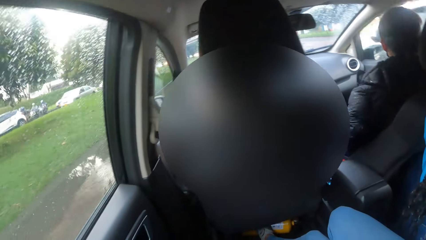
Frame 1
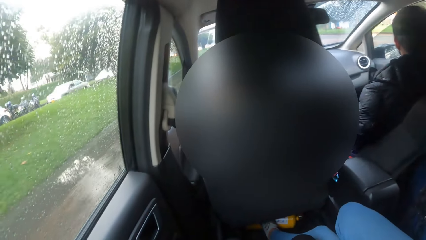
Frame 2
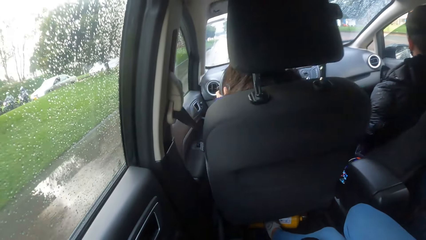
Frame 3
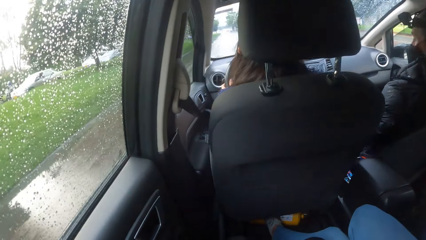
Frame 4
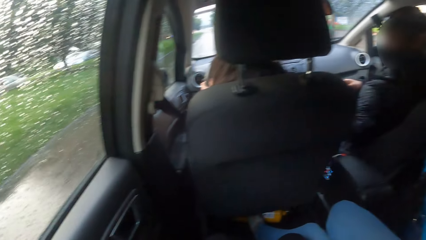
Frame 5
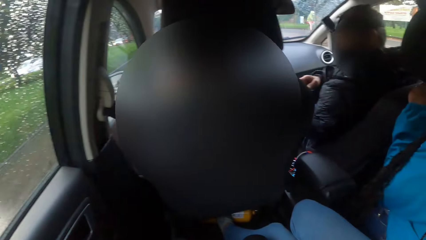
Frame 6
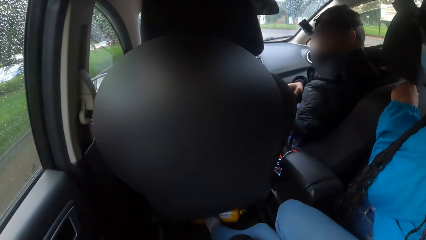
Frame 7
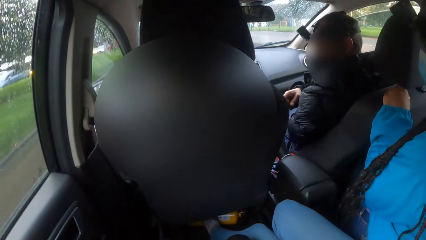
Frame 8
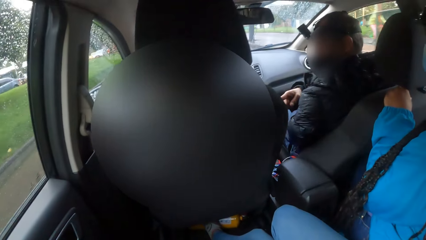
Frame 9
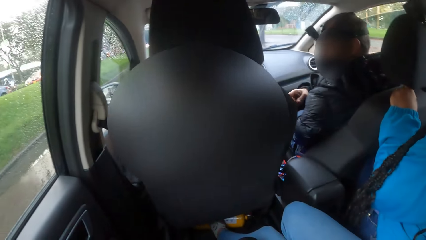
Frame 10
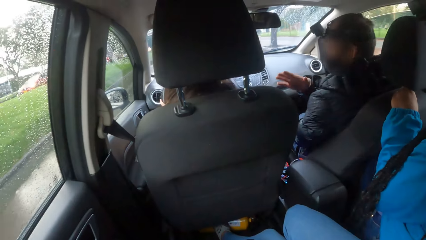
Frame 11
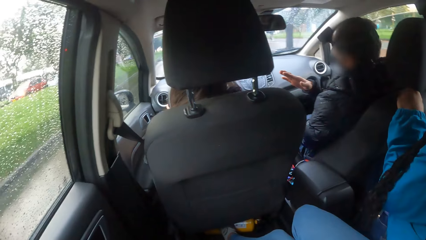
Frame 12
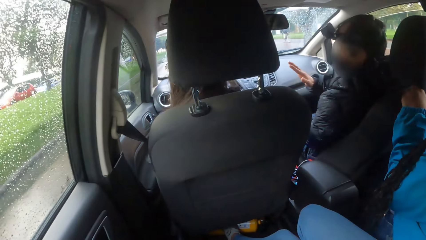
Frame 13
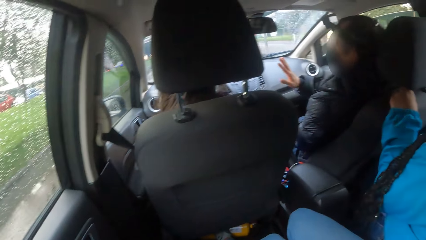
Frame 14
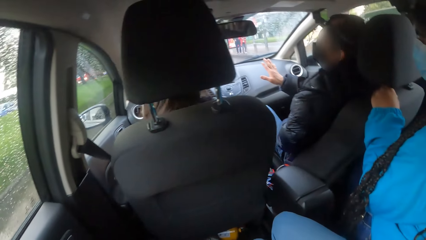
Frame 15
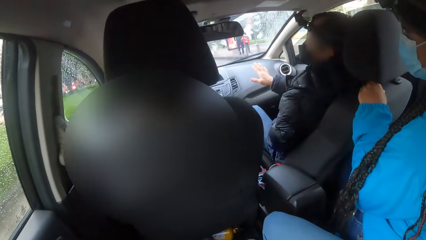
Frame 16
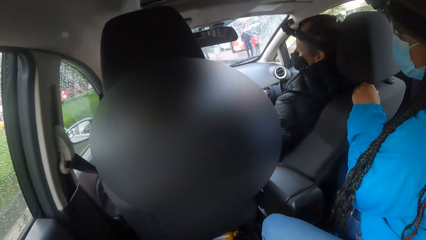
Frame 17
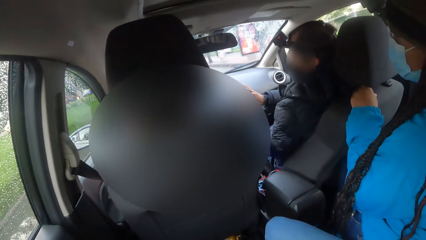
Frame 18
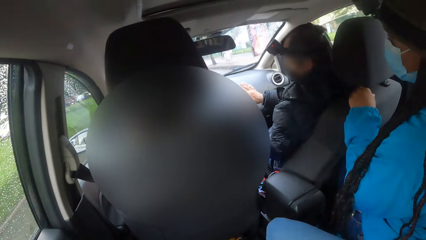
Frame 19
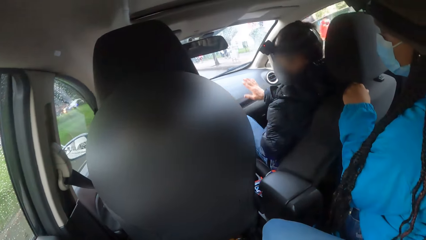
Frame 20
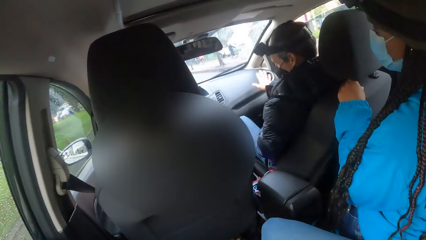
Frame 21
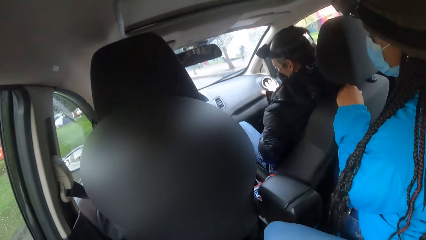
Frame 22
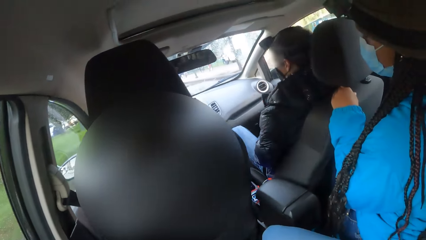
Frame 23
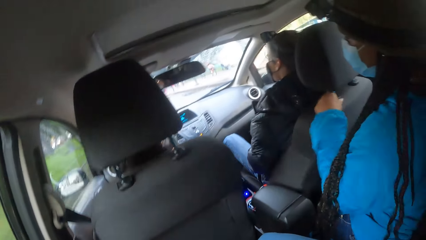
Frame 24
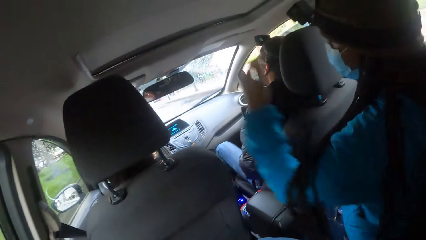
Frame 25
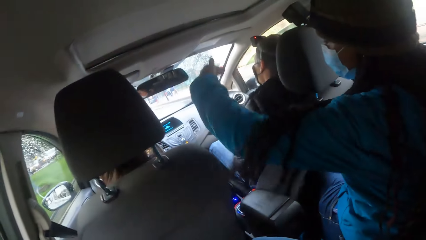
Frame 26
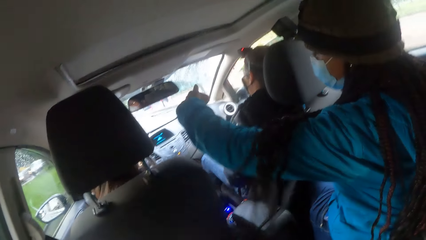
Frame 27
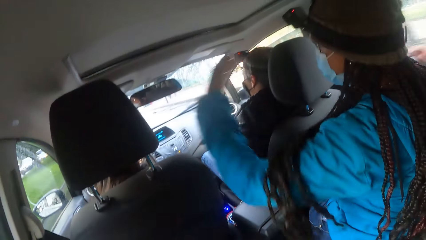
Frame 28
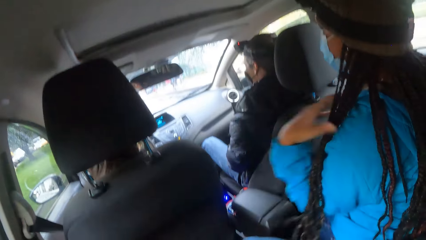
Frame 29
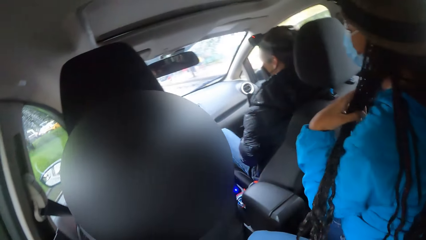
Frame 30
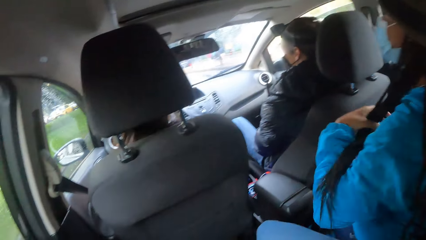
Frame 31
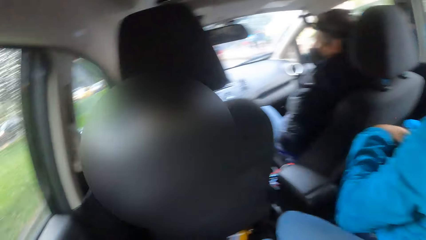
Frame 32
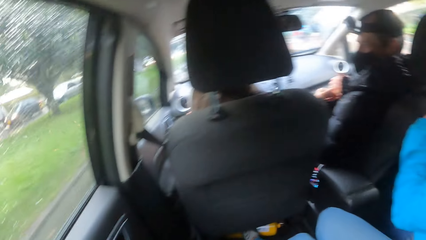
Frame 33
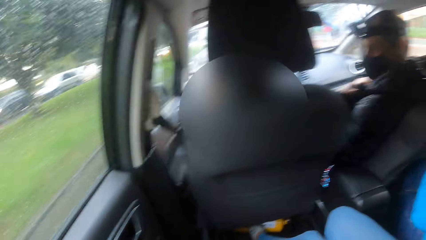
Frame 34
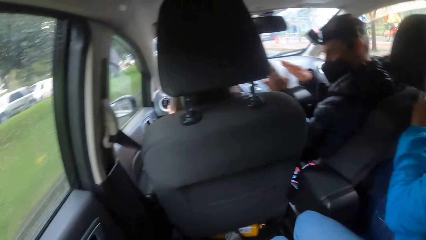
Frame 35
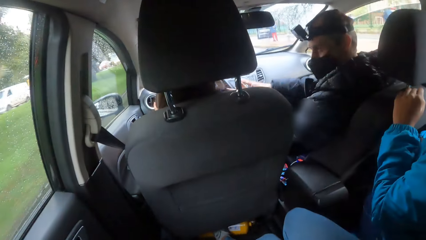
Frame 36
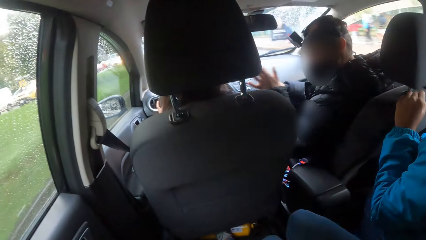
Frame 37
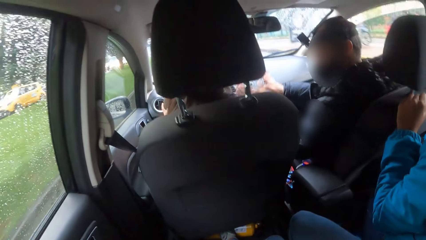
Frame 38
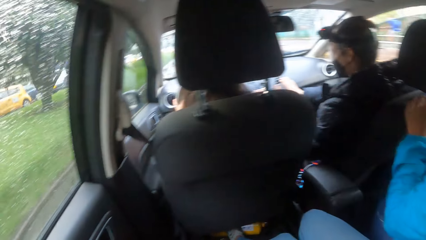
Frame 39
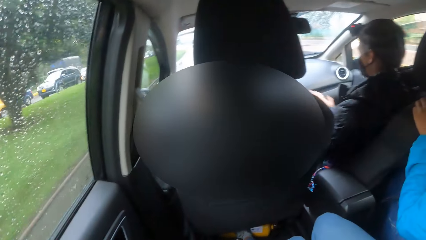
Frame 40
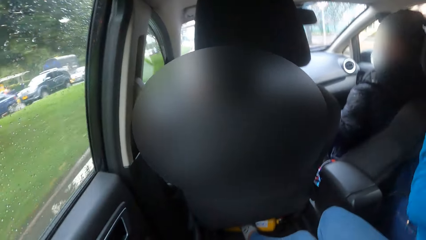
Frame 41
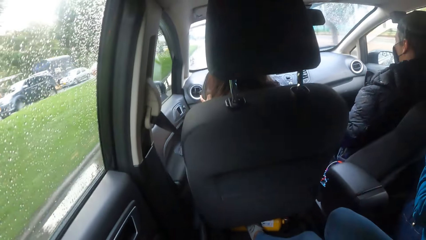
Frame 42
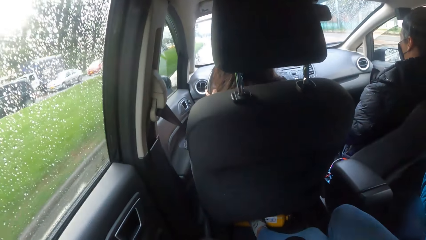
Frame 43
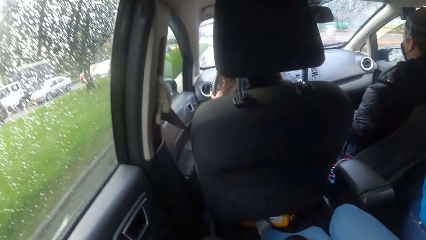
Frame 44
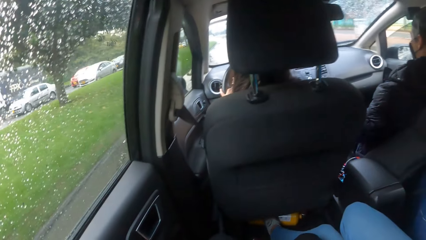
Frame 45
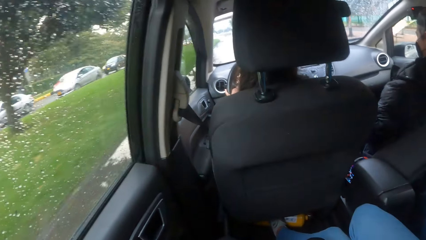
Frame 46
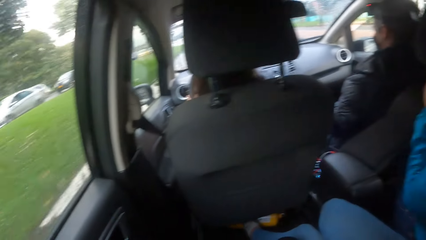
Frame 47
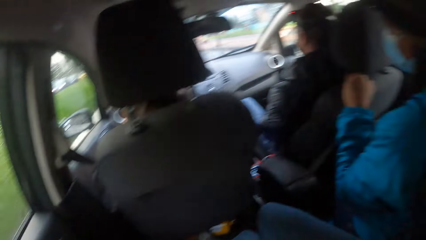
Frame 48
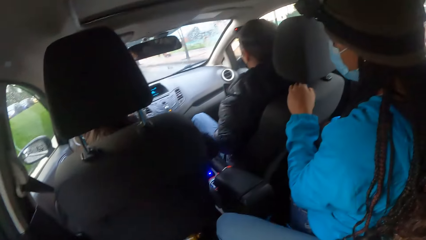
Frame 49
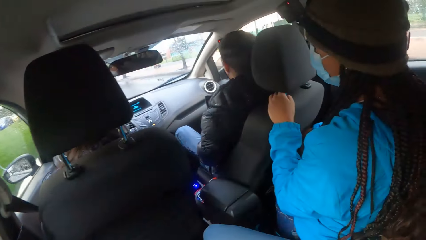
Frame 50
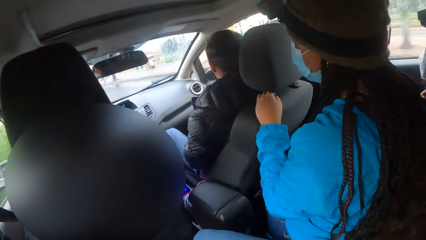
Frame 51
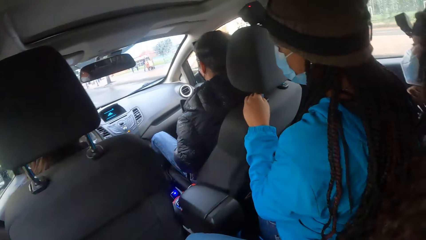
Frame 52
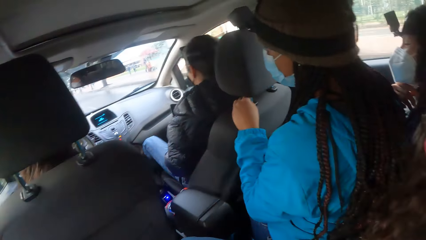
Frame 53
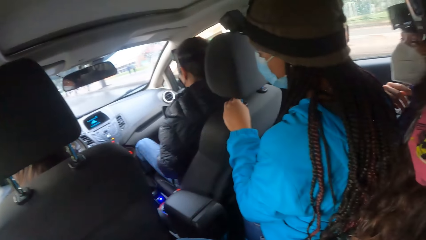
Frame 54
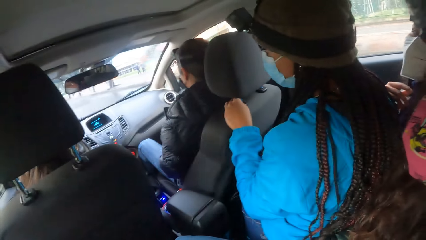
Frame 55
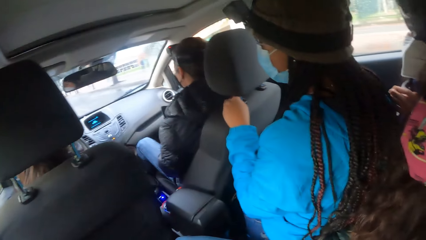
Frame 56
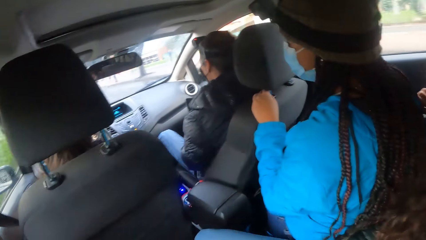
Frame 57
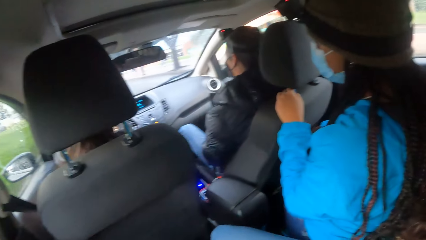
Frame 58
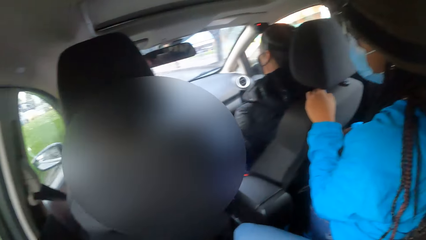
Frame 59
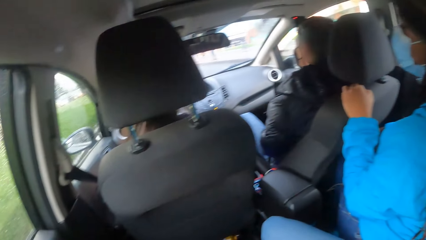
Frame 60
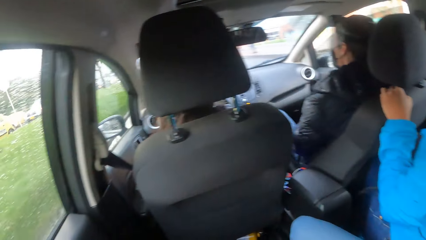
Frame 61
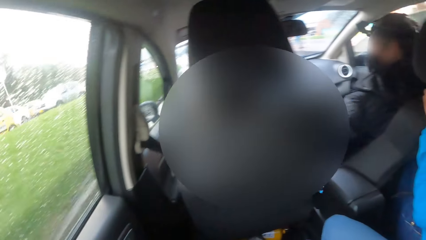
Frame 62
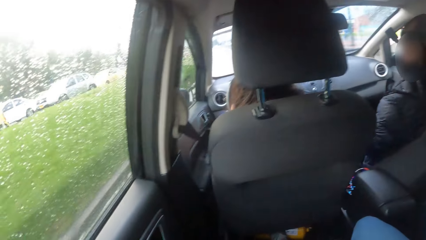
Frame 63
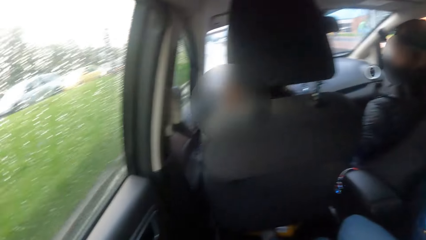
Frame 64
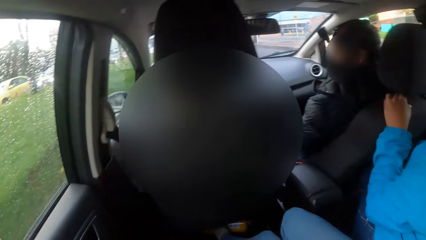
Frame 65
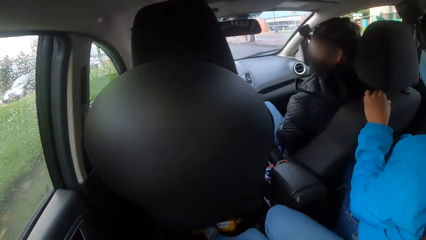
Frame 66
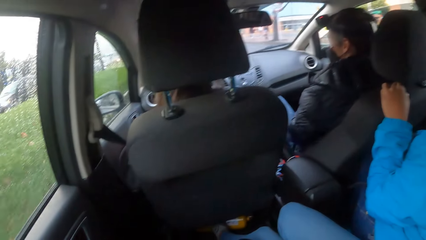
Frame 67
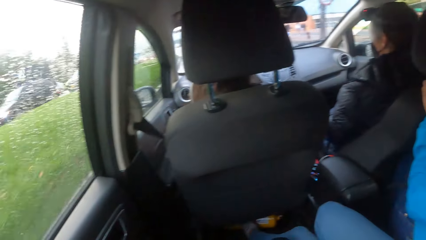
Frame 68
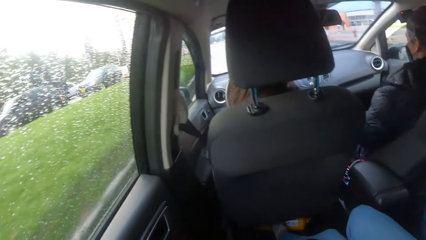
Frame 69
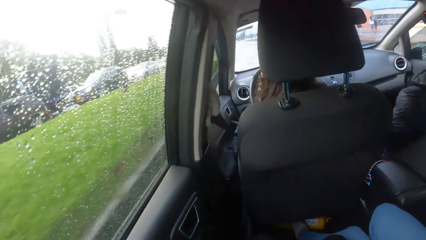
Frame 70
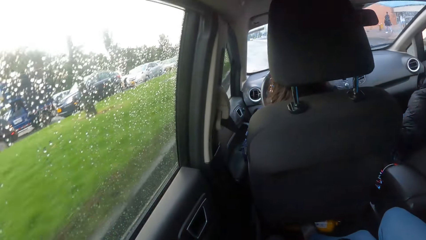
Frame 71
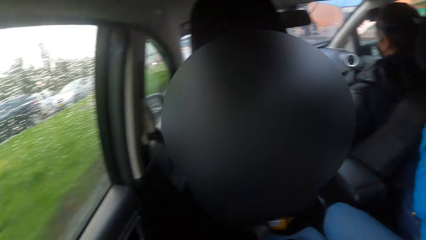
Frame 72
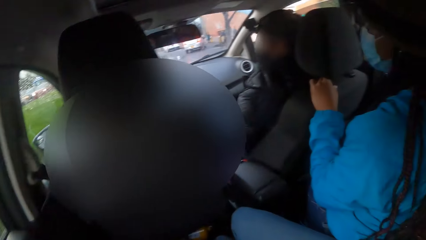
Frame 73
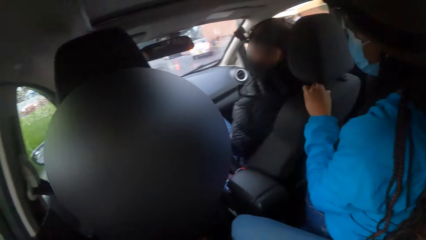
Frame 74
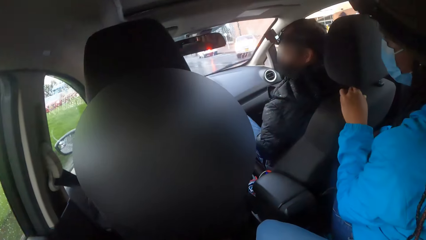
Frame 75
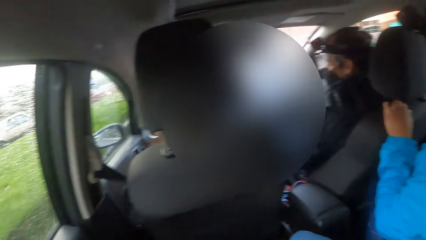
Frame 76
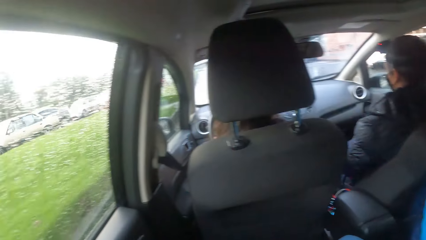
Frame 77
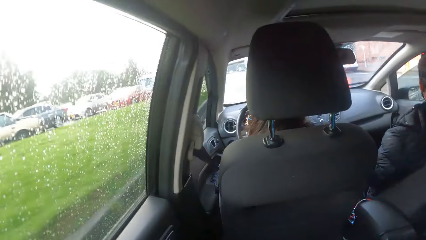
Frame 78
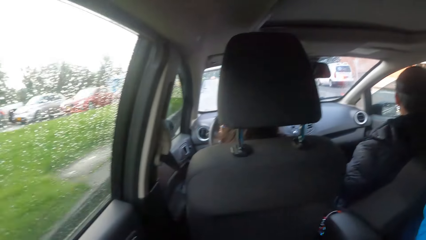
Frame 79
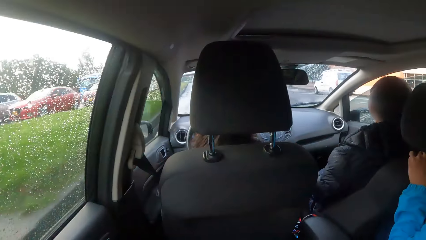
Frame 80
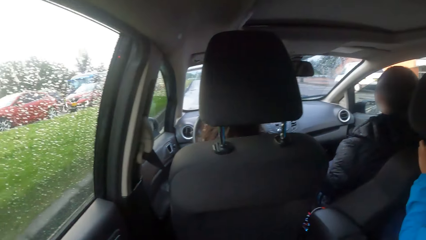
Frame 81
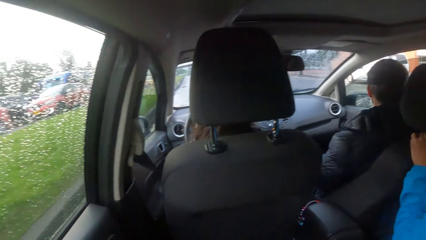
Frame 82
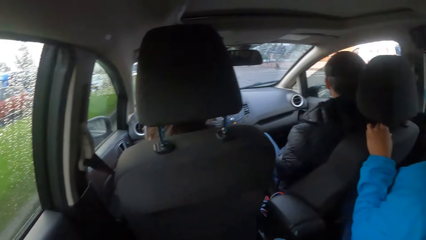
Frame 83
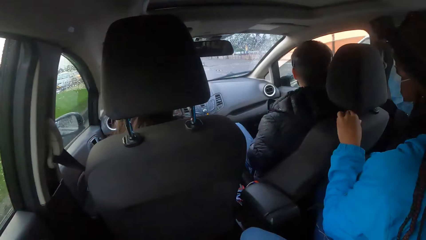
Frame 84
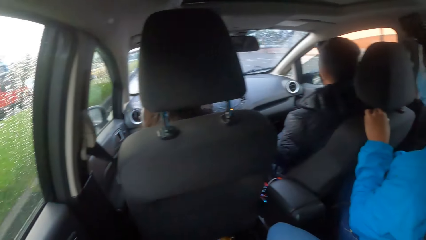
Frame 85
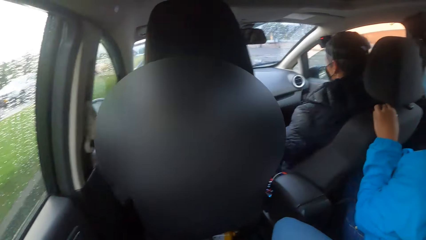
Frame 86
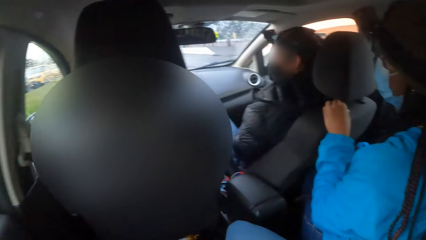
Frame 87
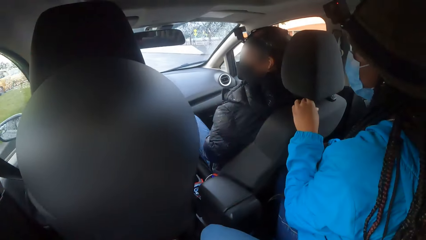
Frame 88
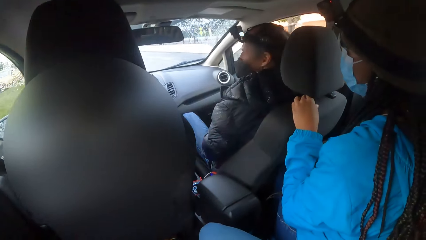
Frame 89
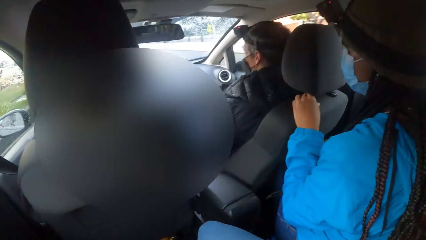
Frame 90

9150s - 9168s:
A man moves his hand. A woman straightens her left hand. She points forward. She touches her hair with her left hand. She places her left hand on the seat in the car. The man moves his hand.
